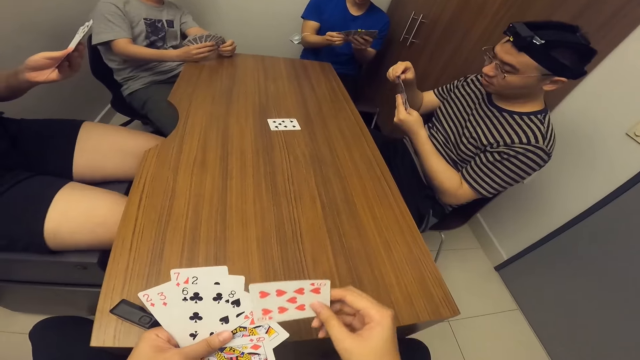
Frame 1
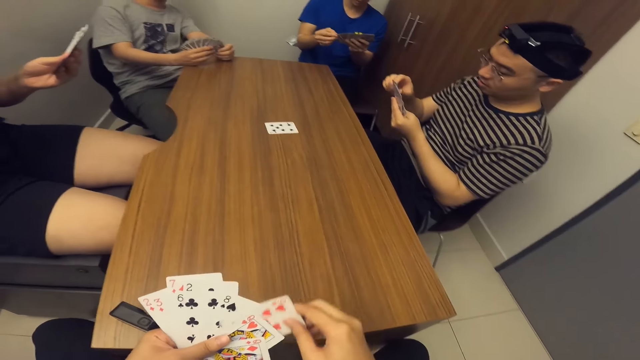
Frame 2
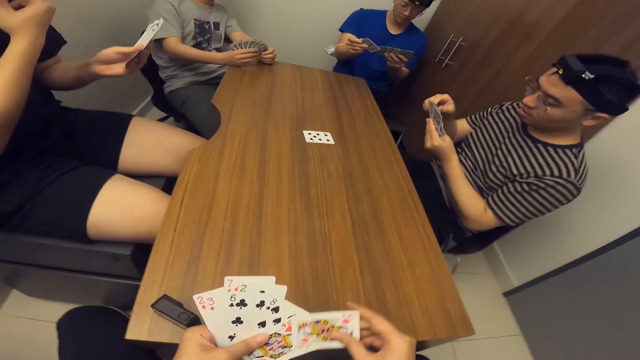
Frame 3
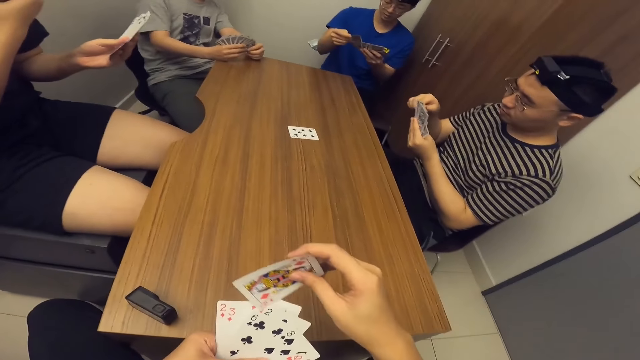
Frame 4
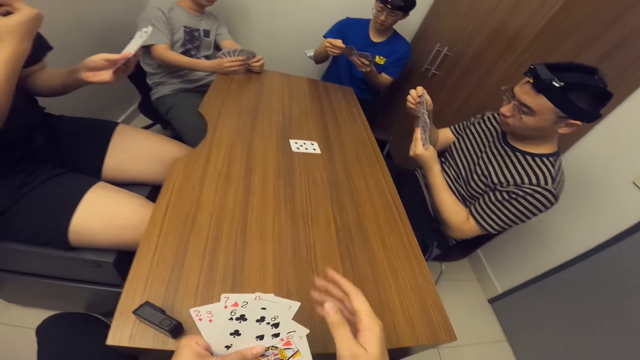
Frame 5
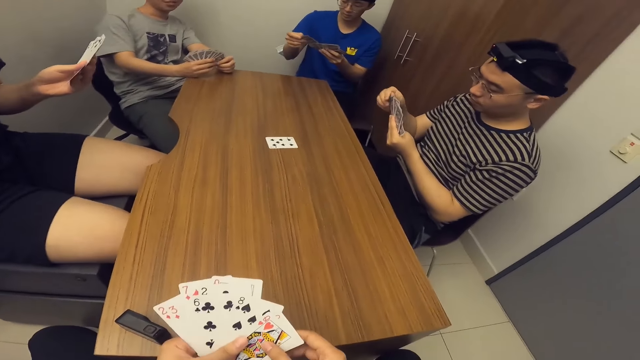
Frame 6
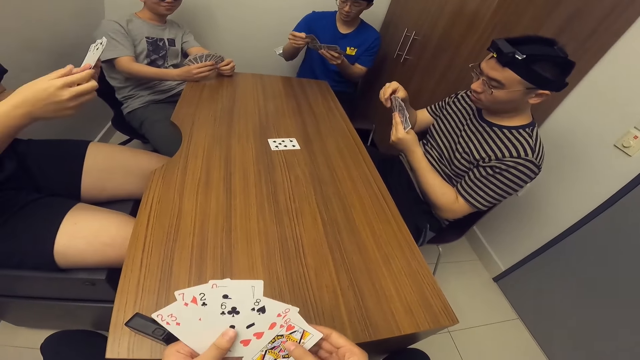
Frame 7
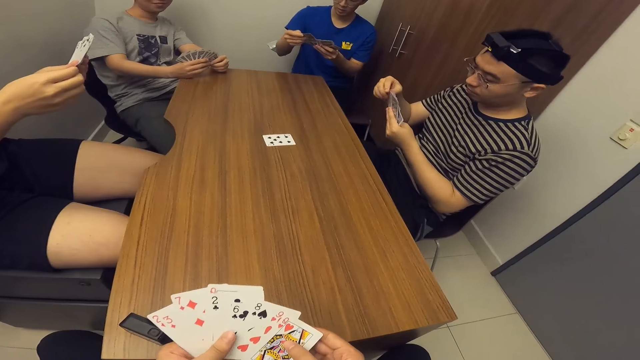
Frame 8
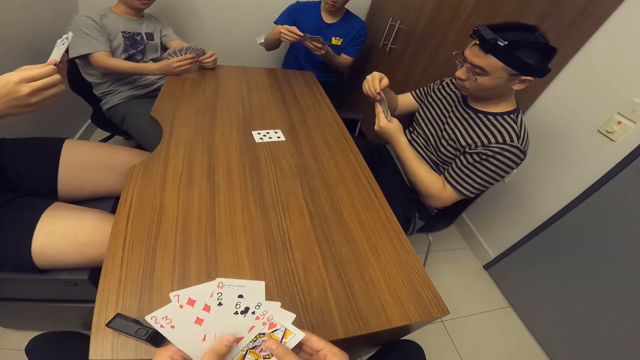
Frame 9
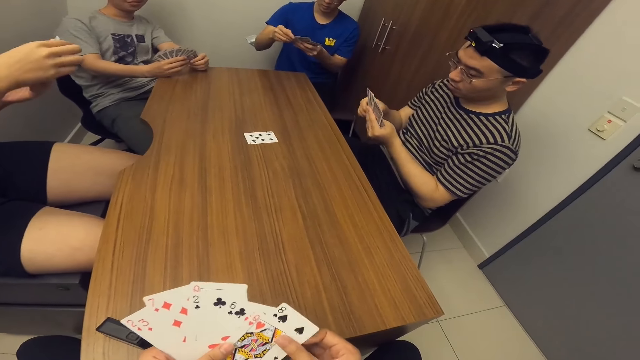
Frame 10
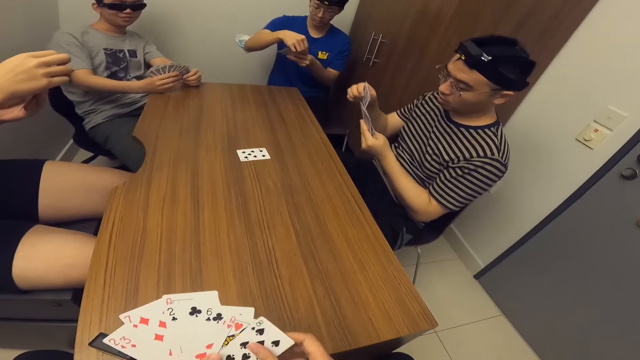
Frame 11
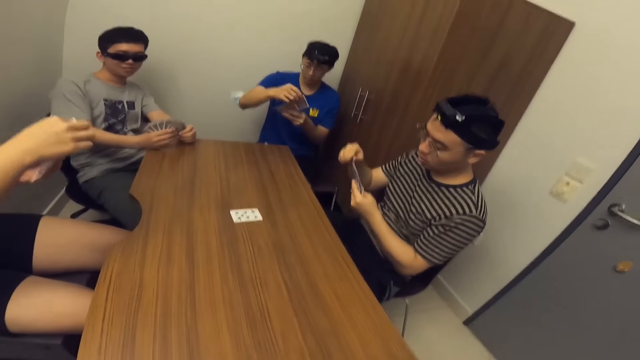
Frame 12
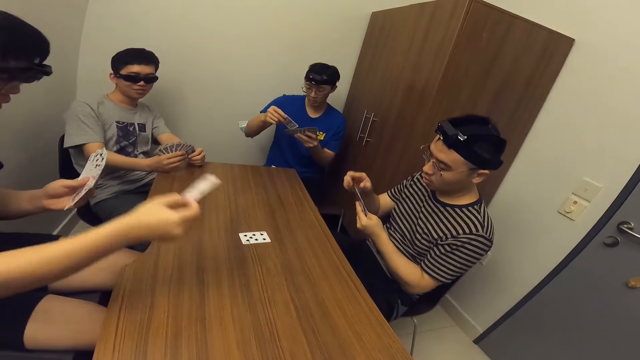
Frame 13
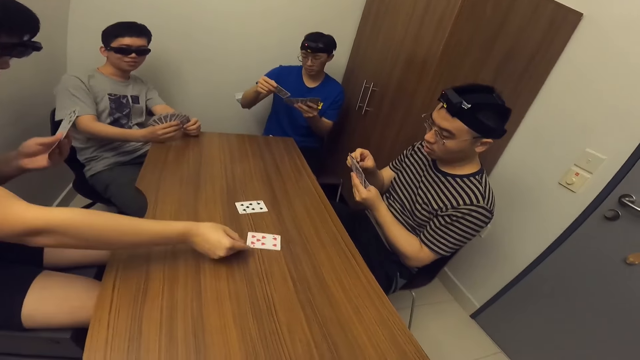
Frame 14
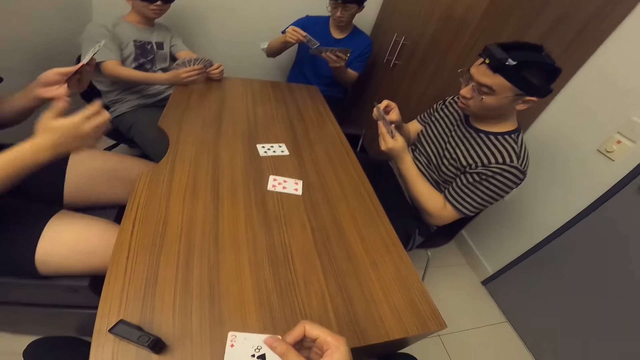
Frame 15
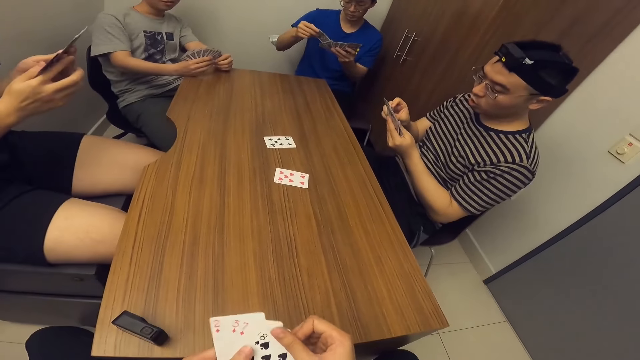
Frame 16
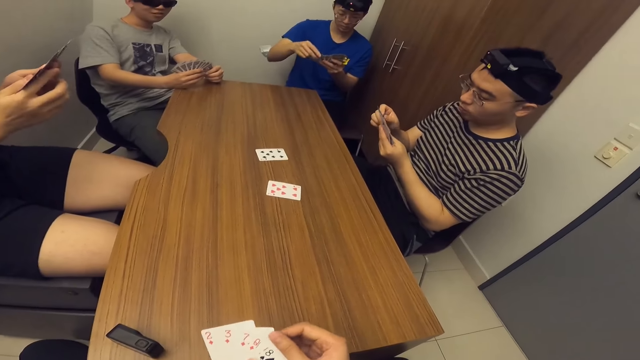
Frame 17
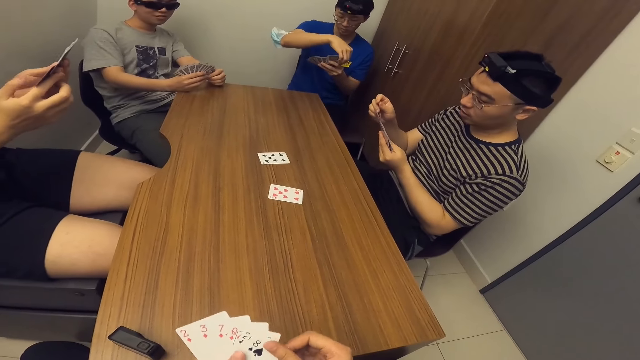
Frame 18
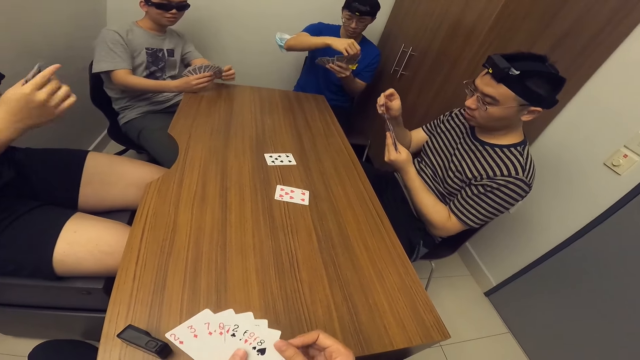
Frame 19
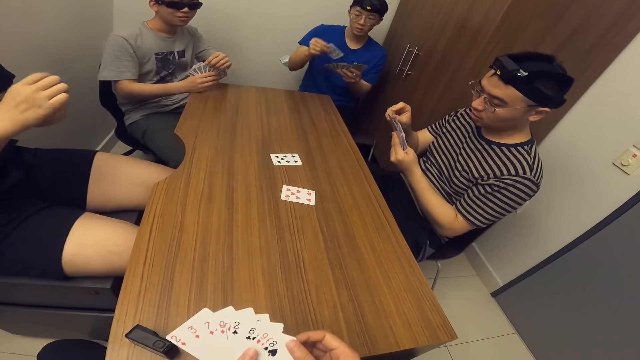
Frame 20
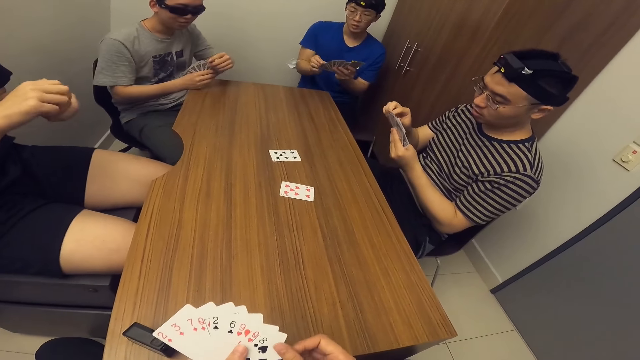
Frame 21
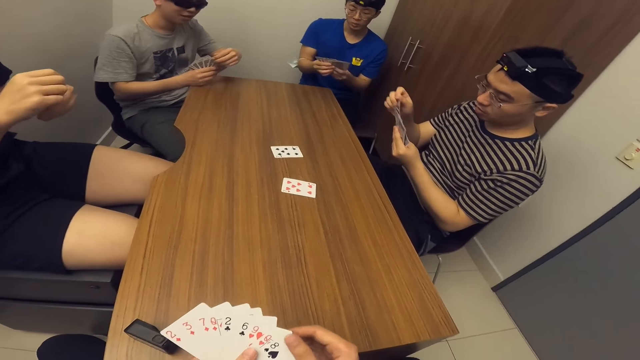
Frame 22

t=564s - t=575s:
A man places a game card on the table with his right hand.

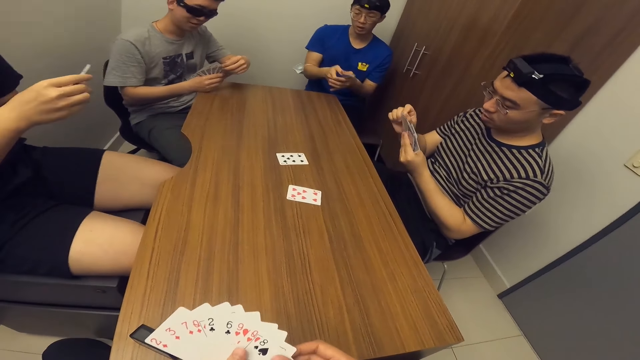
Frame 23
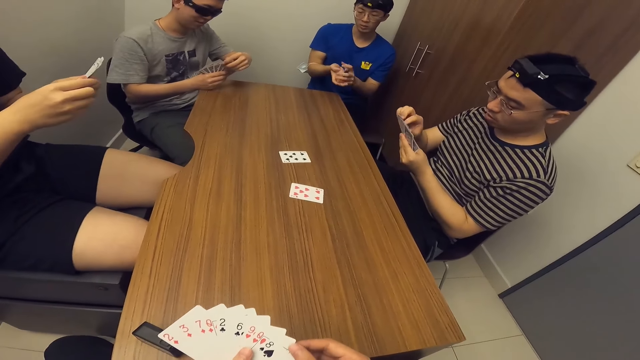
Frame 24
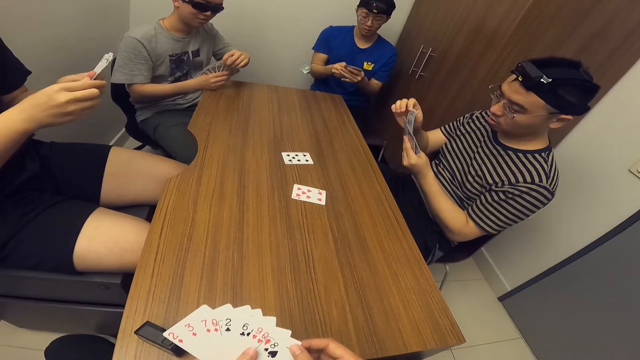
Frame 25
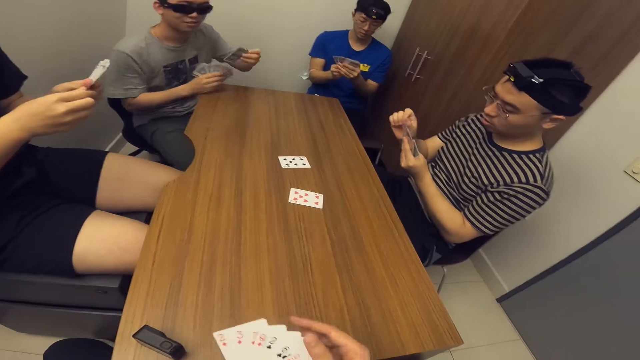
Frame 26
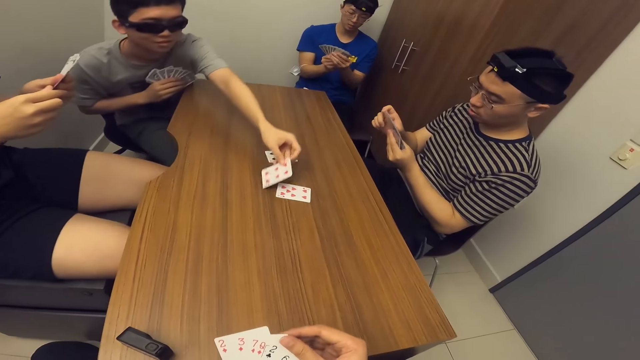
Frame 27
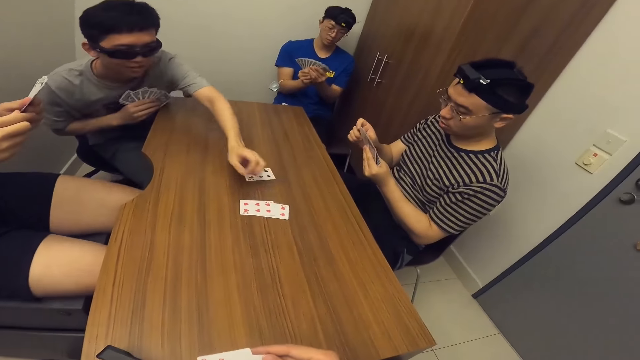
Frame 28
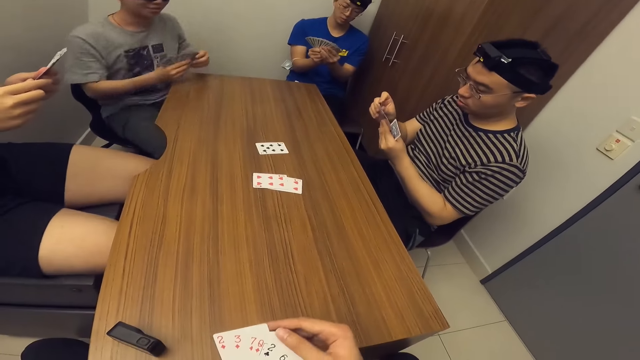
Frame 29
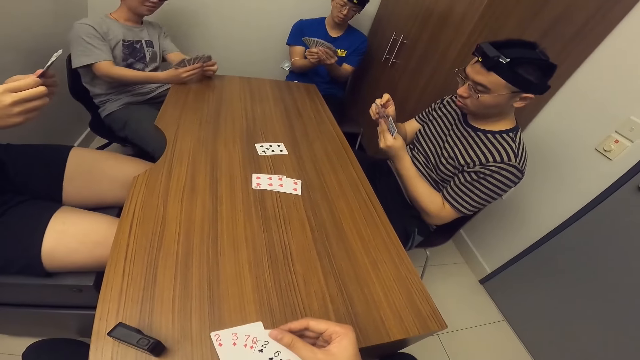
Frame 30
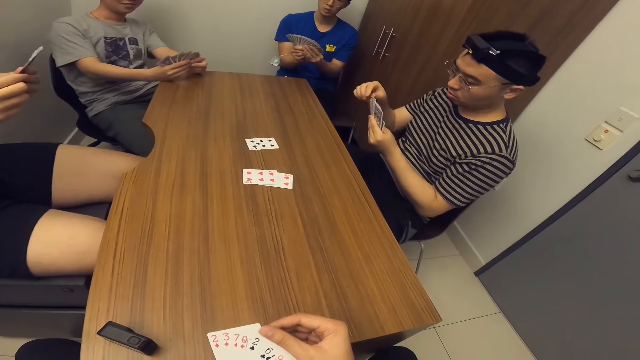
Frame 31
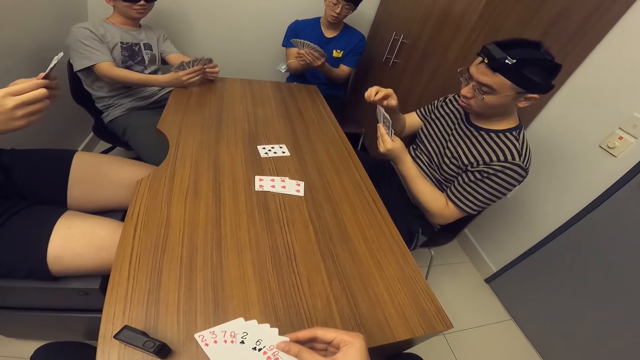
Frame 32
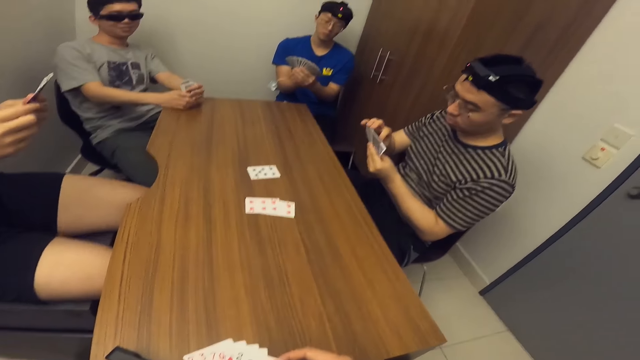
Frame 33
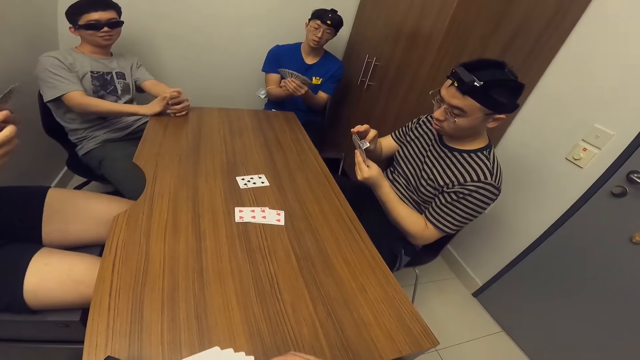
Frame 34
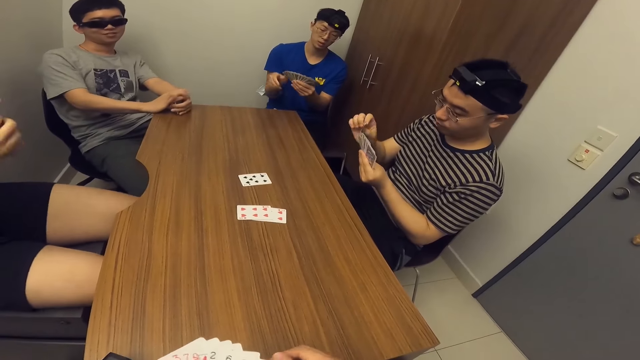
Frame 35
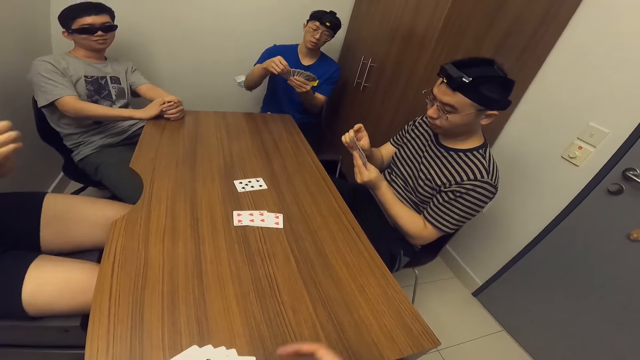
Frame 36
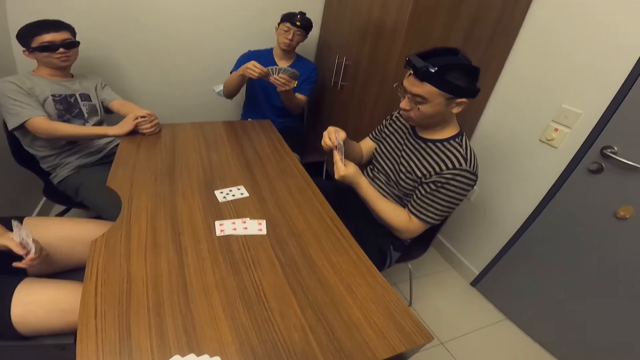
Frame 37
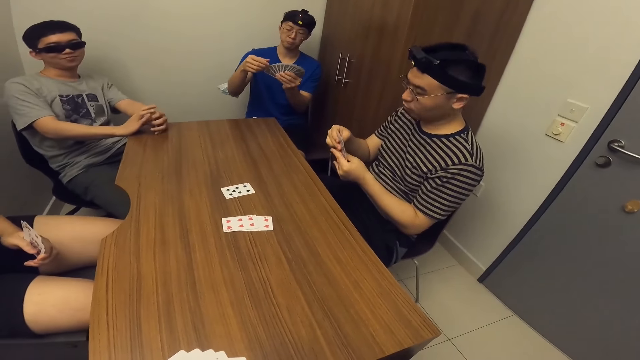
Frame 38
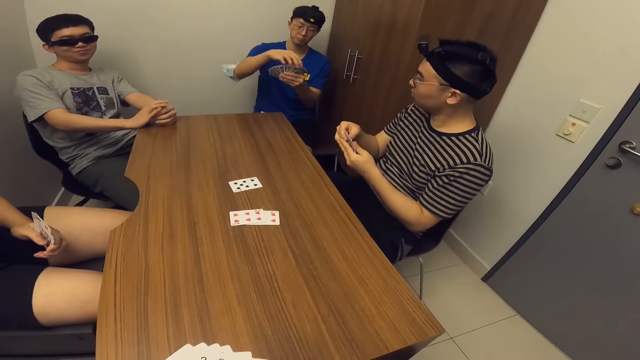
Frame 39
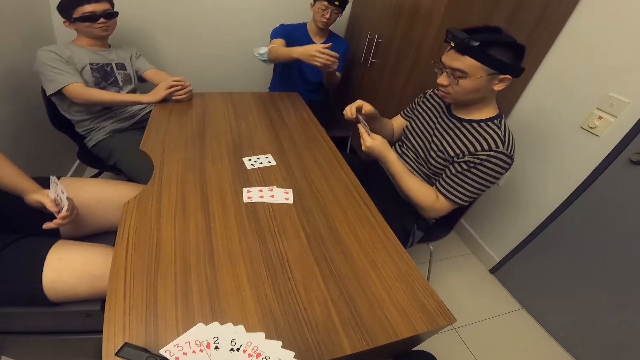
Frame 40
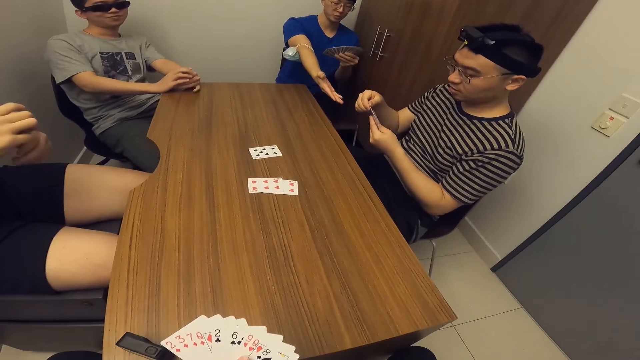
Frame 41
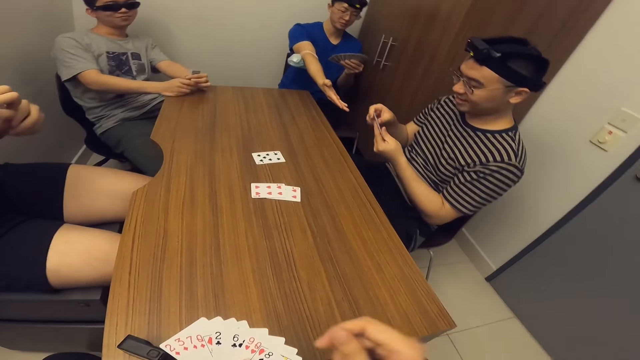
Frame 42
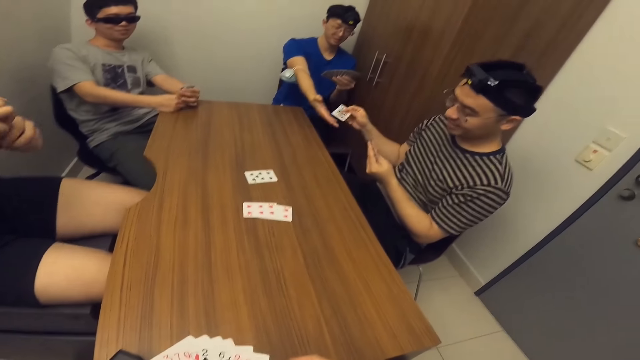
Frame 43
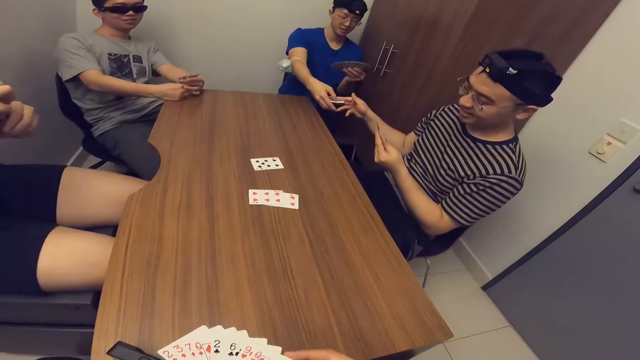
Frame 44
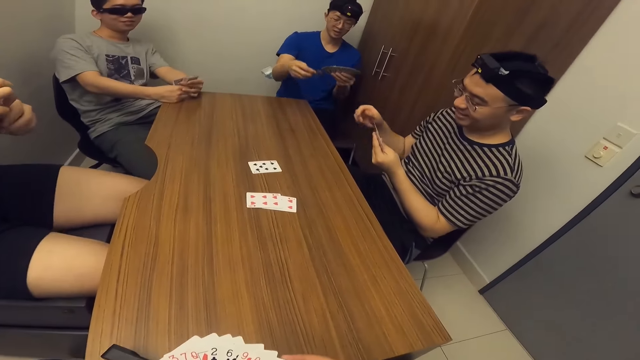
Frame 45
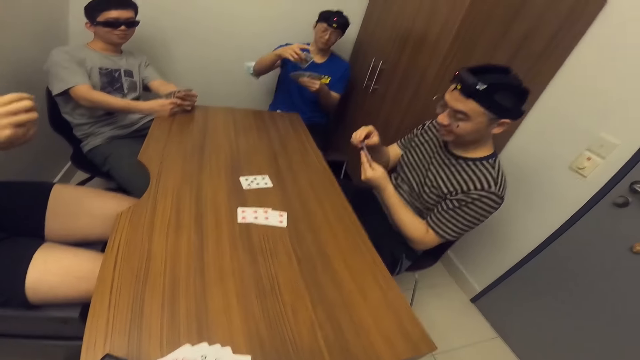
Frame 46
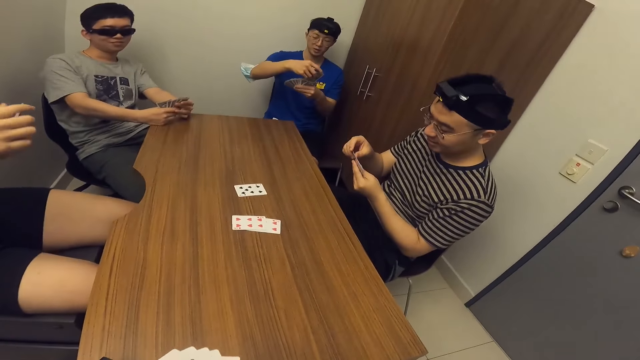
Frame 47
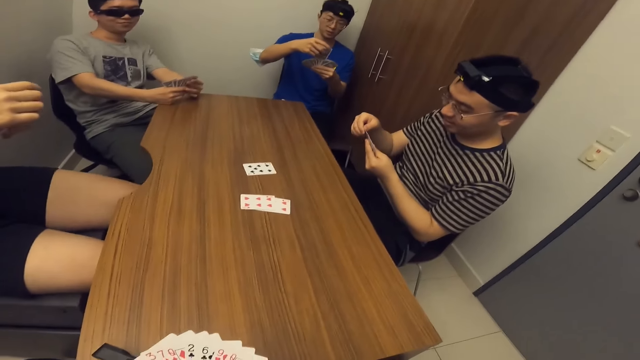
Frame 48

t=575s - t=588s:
A man places a game card on the table with his left hand. Another man passes a game card to a third man with his right hand. The third man collects the card from the other man with his right hand.
